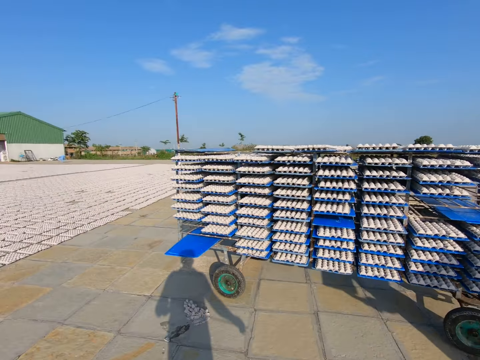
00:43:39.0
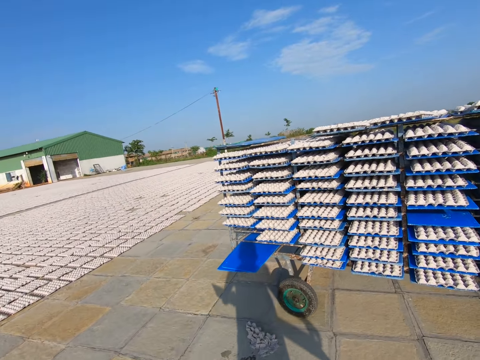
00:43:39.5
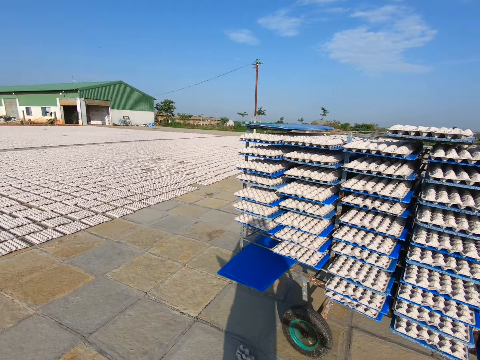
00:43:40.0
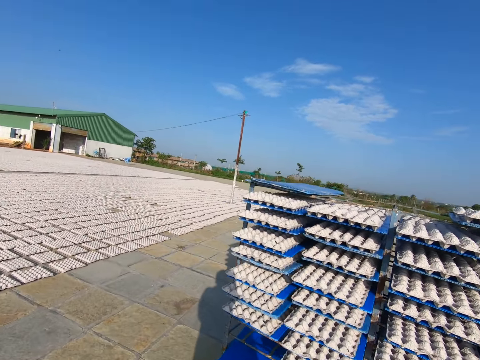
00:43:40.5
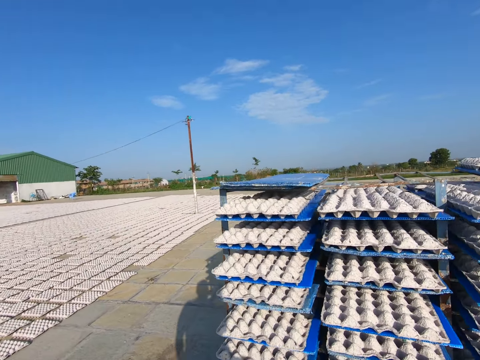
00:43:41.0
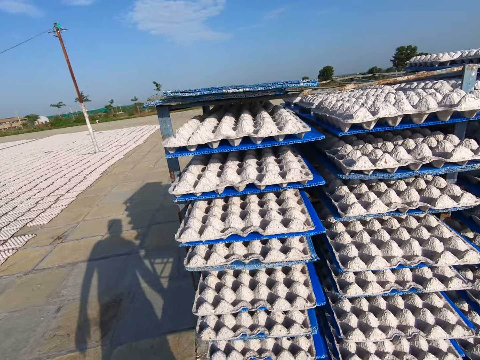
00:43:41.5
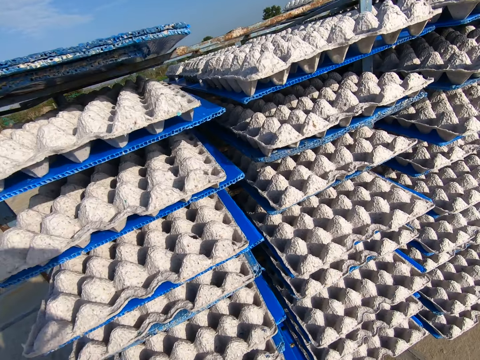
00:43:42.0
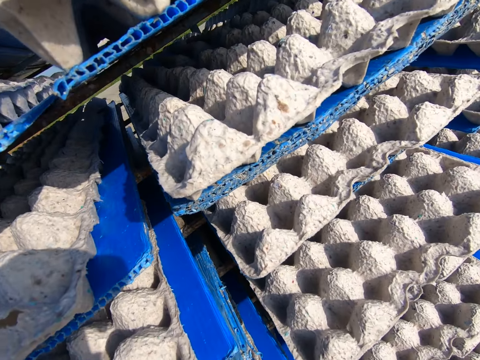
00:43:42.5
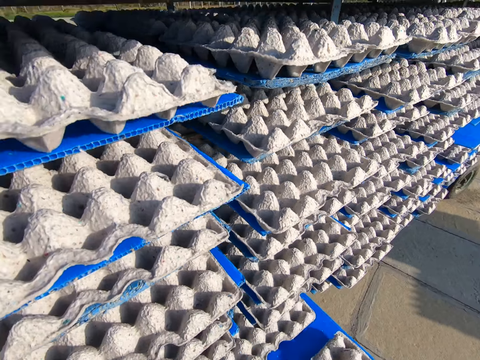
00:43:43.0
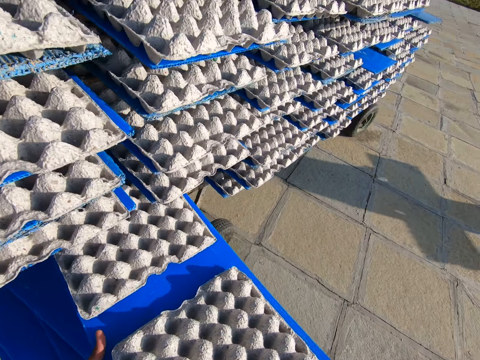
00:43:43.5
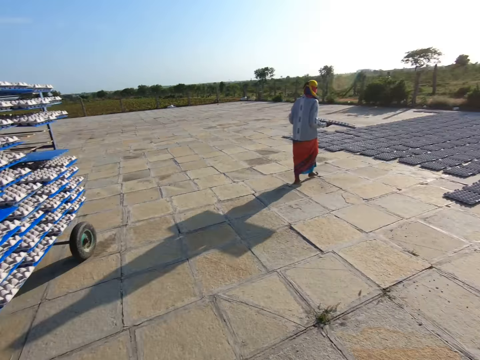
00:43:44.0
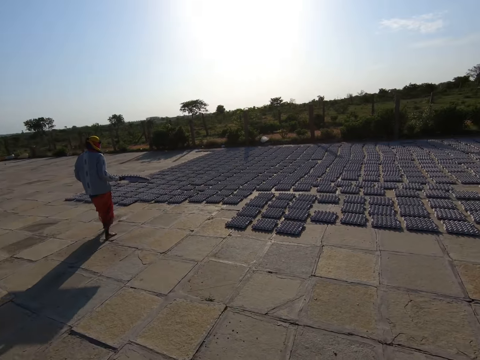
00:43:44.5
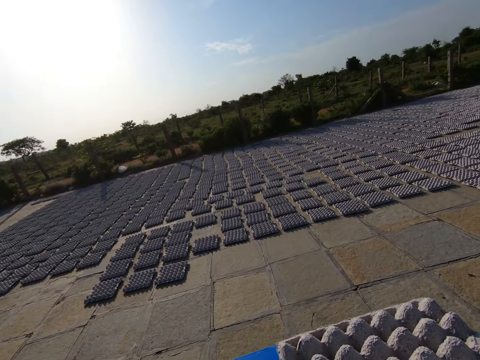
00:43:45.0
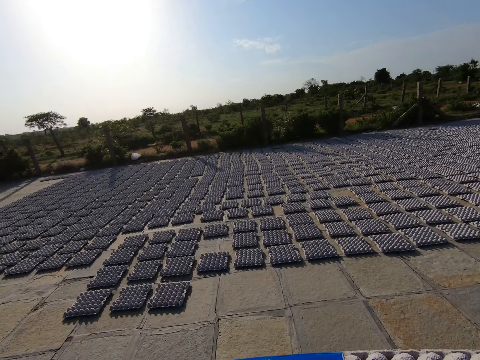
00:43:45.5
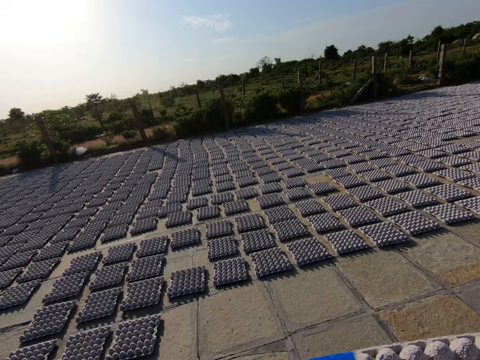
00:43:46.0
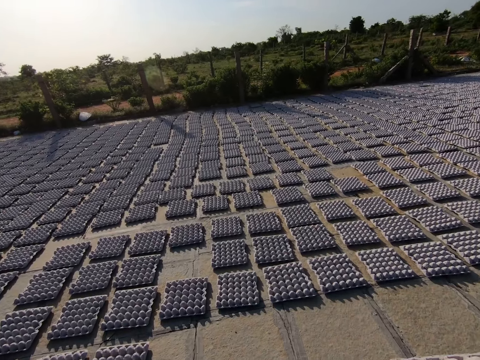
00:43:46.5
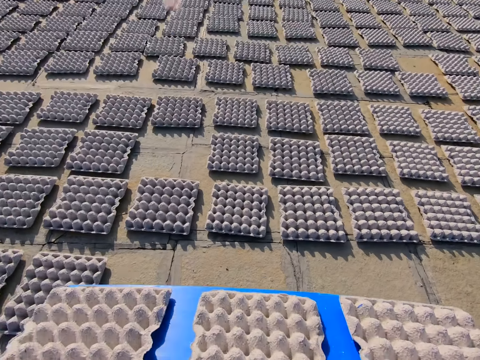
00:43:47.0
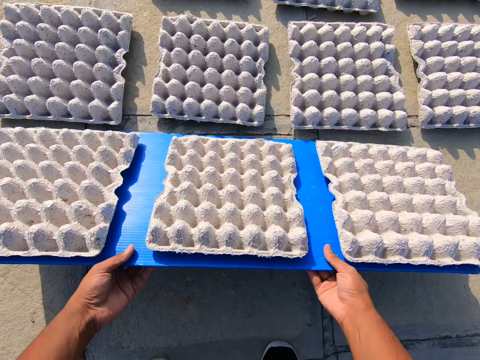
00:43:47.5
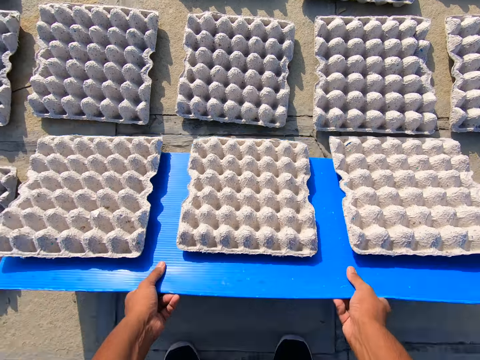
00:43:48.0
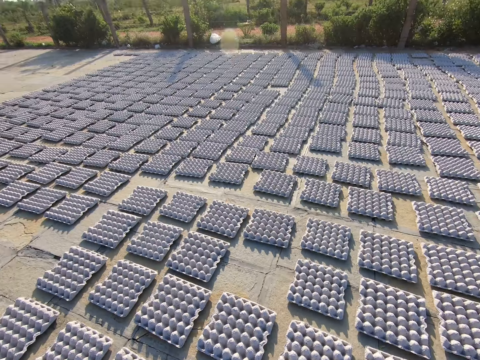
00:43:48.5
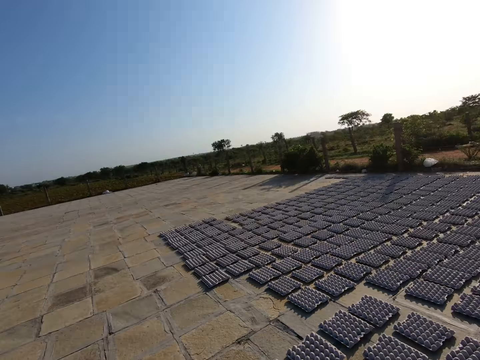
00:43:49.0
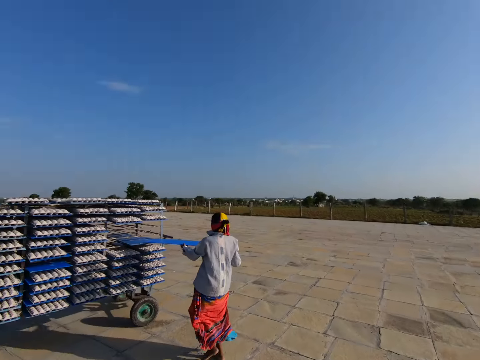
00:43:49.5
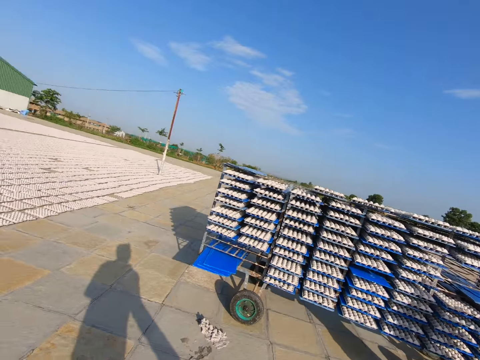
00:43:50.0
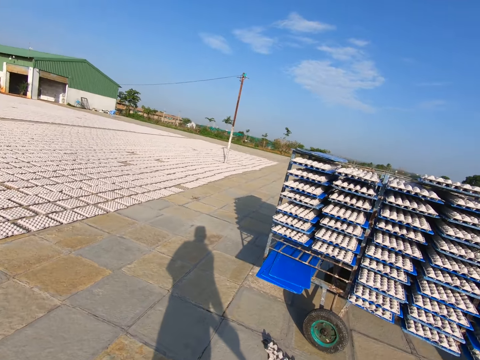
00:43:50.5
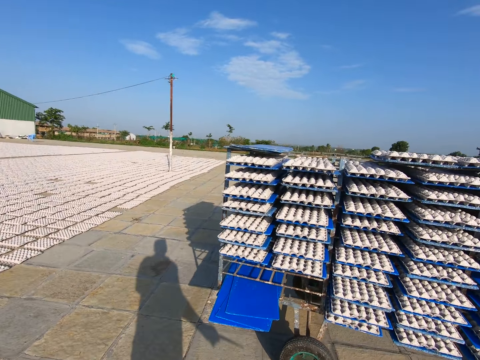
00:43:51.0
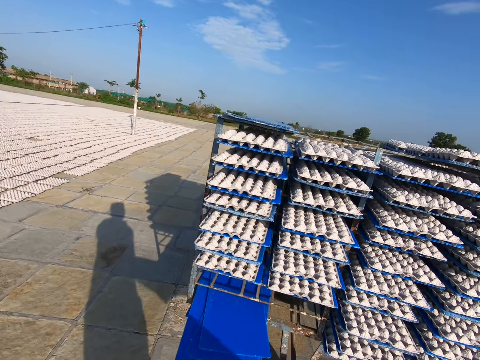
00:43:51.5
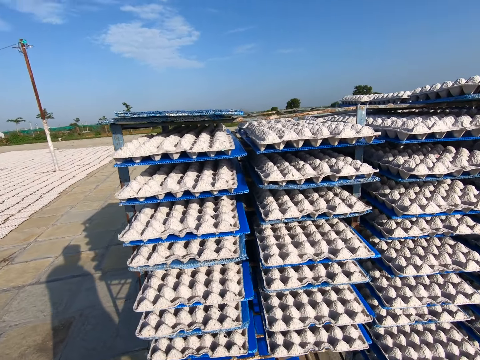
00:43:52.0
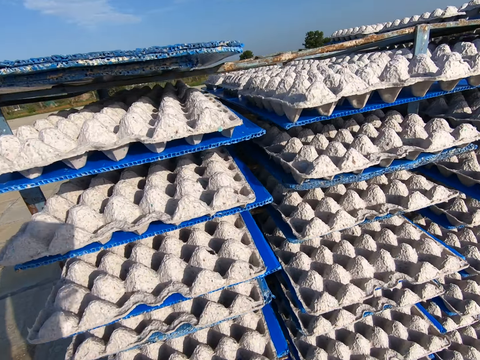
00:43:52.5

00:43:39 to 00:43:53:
The camera wearer walks on the ground. He removes a tray of egg crates from the shelf with his hands. He walks on the ground. He places the tray of egg crates on the floor with both hands. He pours the egg crates from the tray on the floor with both hands. The woman puts the tray in the shelf with both hands. The camera wearer walks on the ground.

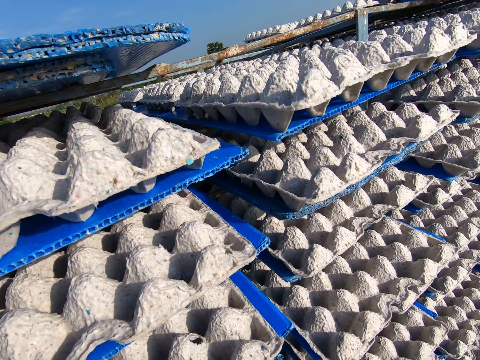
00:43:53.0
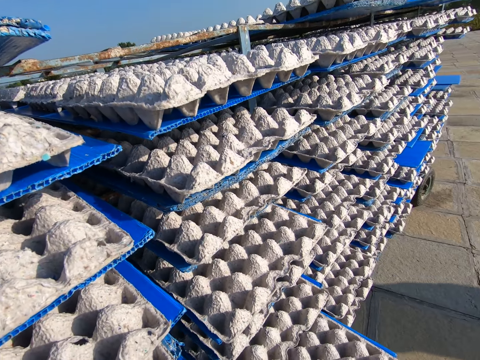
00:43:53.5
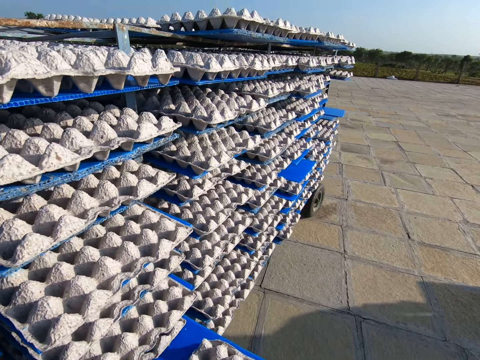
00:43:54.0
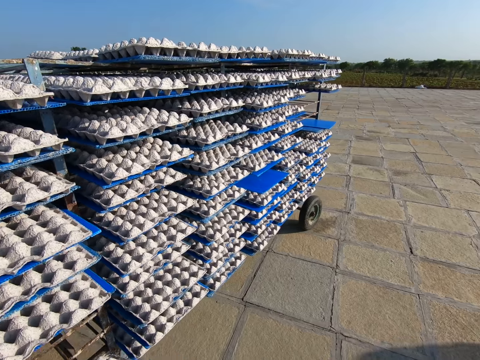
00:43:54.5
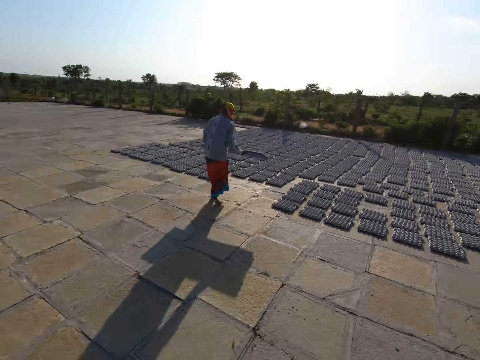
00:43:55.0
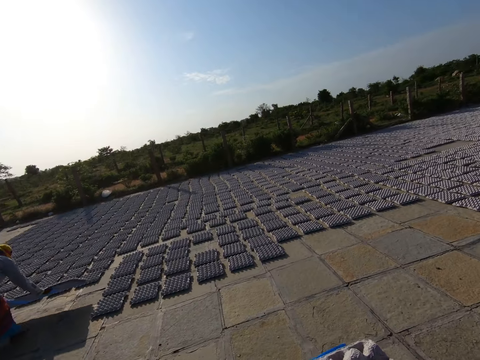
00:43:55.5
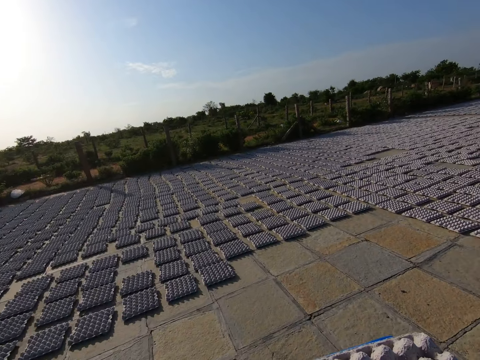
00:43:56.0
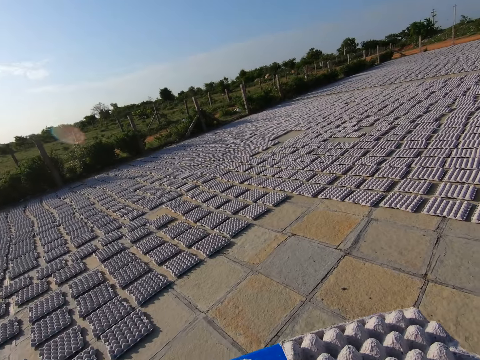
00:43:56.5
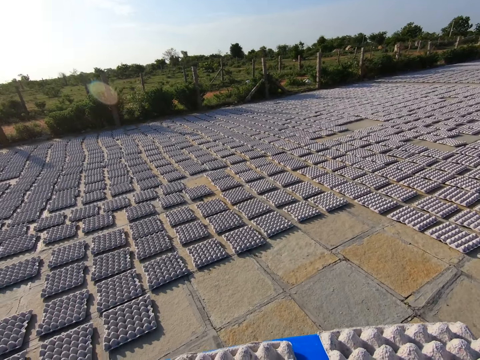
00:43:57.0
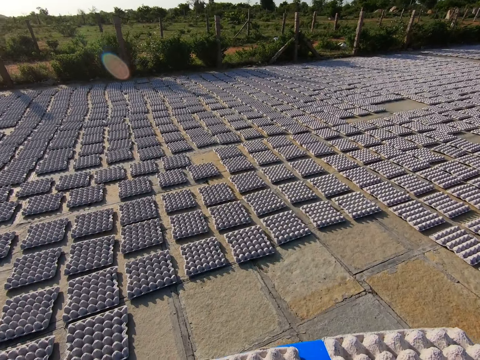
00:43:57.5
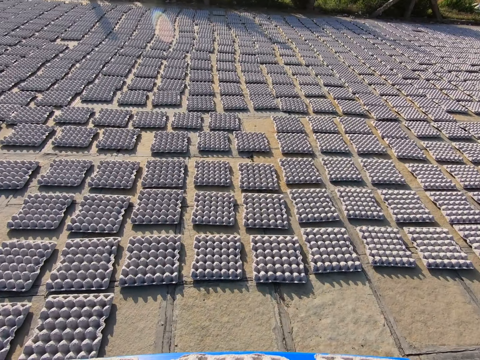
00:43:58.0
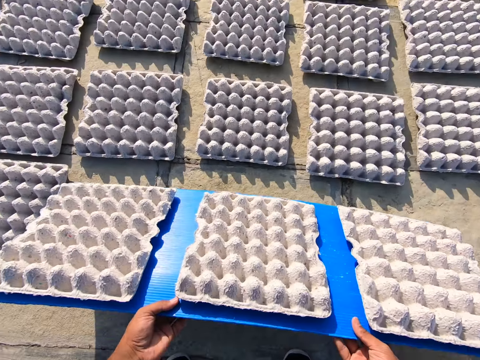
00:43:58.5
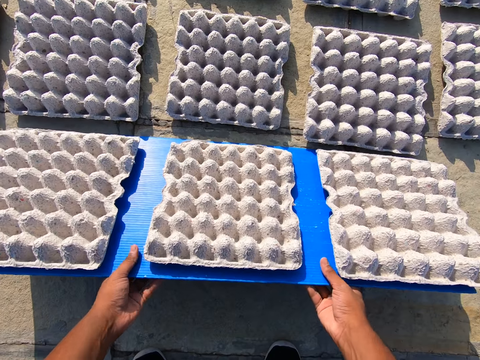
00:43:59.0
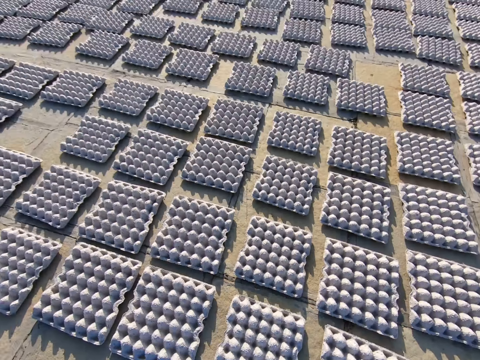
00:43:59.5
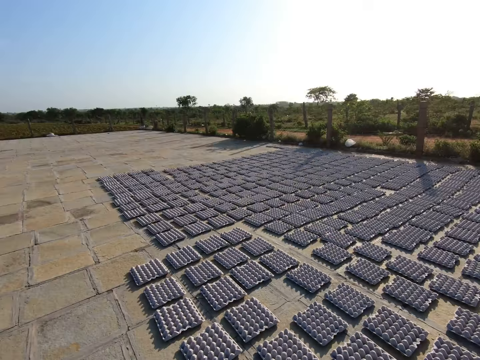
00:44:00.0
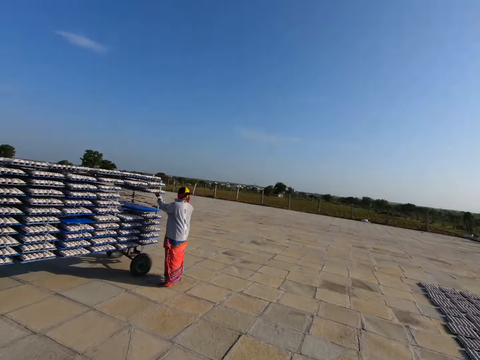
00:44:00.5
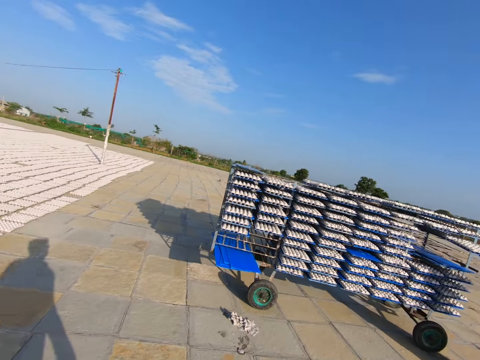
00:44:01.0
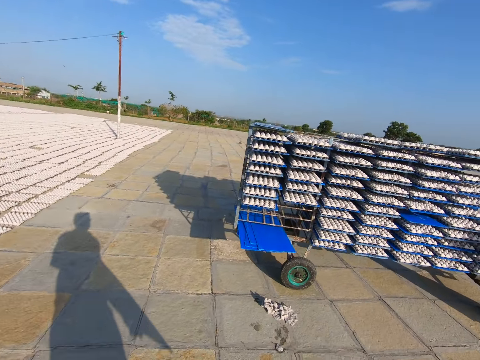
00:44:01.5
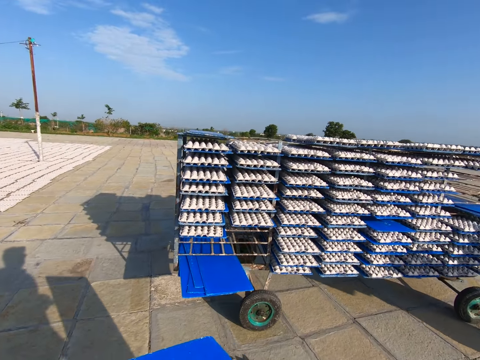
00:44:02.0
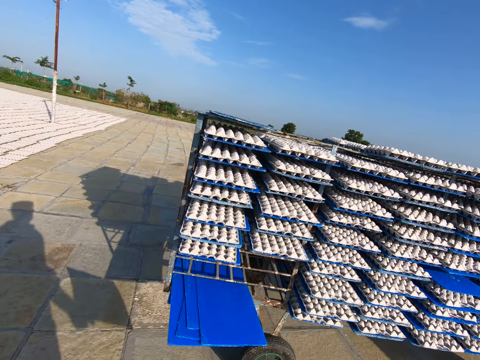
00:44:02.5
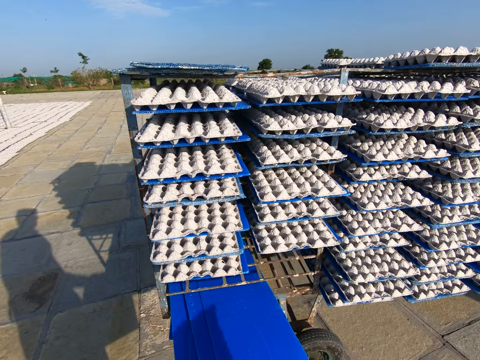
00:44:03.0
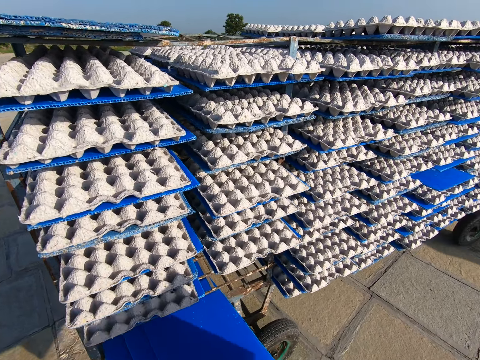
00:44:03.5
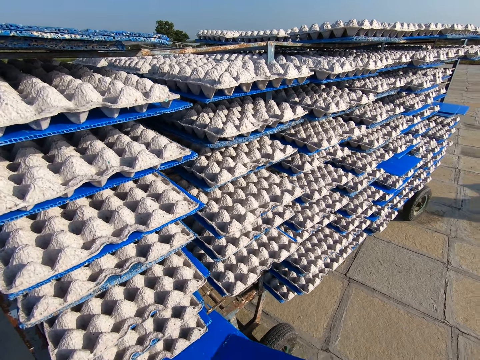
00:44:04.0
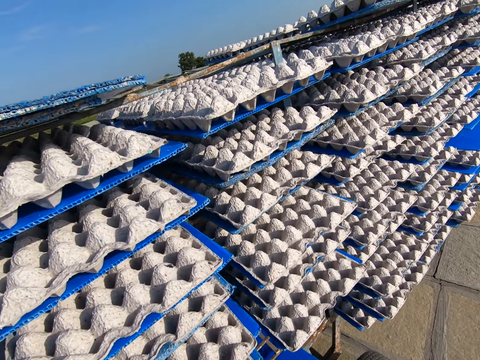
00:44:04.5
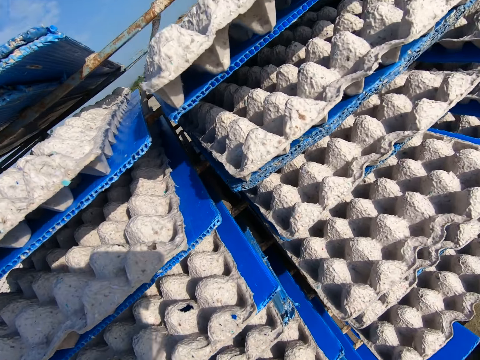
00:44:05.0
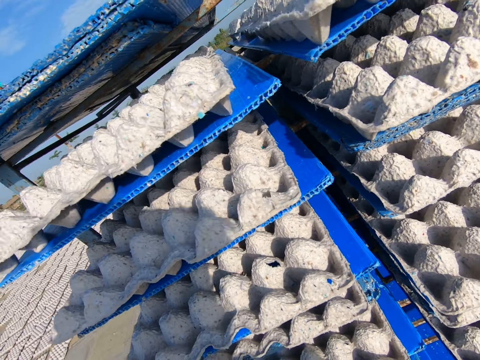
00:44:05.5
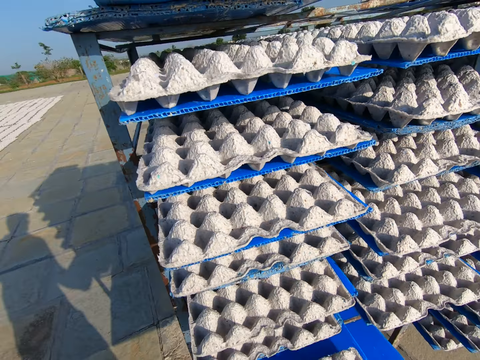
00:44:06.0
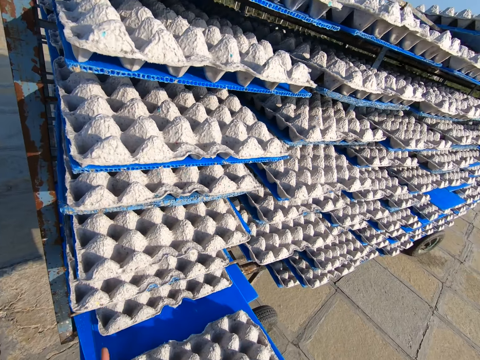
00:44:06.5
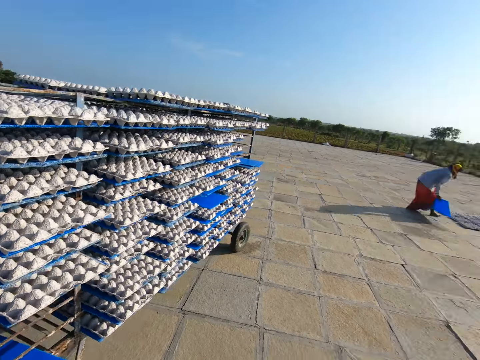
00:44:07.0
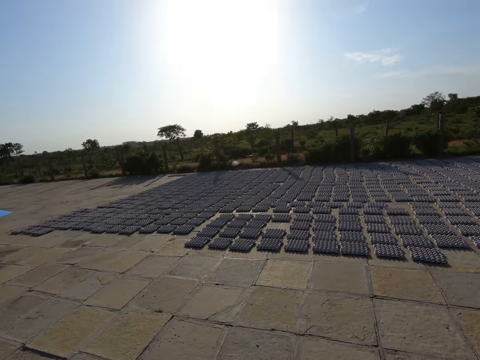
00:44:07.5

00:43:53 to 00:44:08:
The camera wearer removes a tray of egg crates from the shelf with his hands. The woman carries a tray of egg crates with both hands and places the tray of egg crates on the floor with both hands. The camera wearer walks on the ground and carries the tray of egg crates with both hands. He places the tray of egg crates on the floor with both hands. He pours the egg crates from the tray on the floor with both hands. The woman touches a tray of egg crates in the shelf with her left hand. The camera wearer walks on the ground. He puts the tray in the shelf with both hands. He removes a tray of egg crates from the shelf with his hands. The woman holds a tray with both hands.
